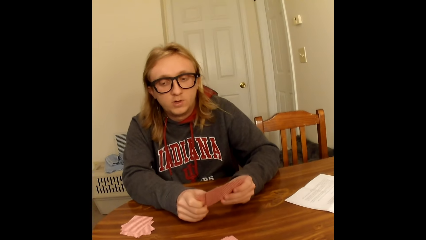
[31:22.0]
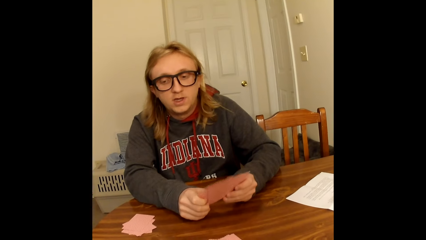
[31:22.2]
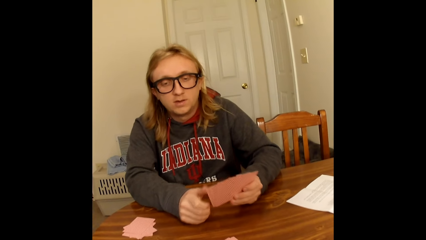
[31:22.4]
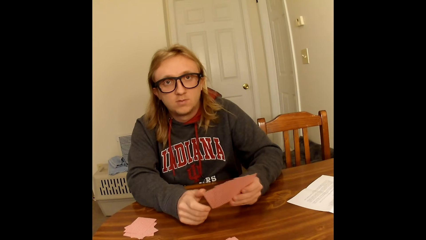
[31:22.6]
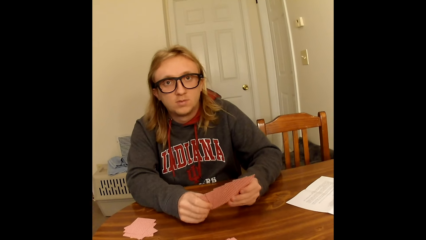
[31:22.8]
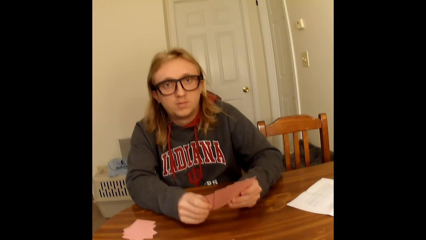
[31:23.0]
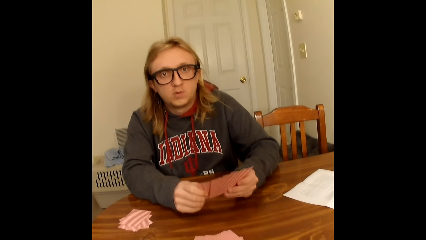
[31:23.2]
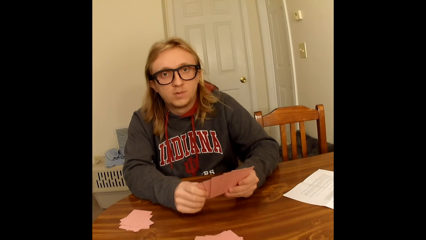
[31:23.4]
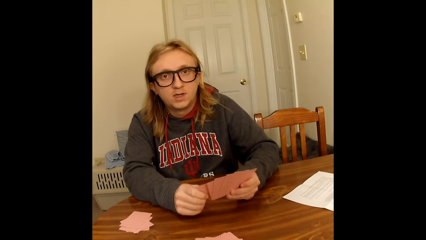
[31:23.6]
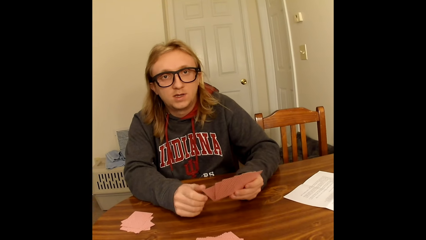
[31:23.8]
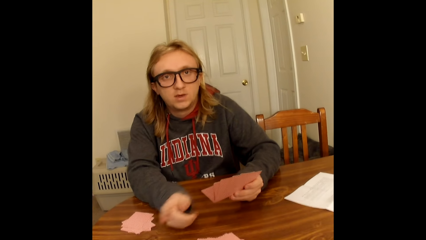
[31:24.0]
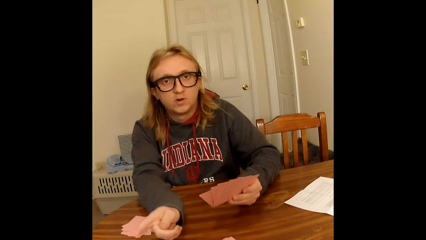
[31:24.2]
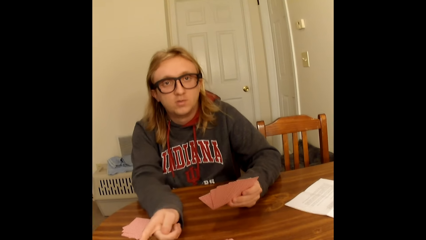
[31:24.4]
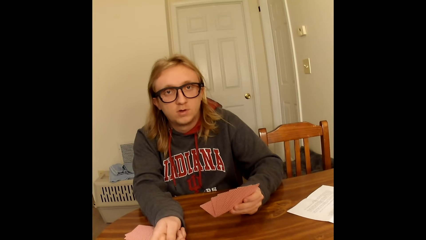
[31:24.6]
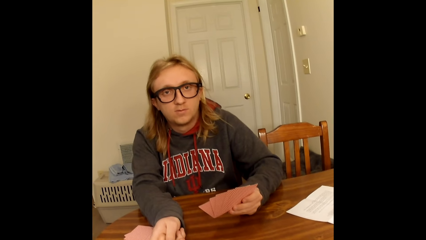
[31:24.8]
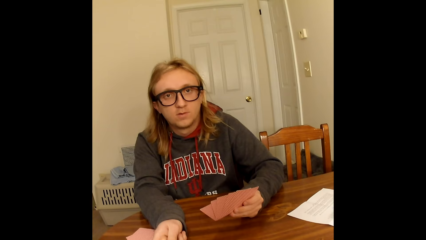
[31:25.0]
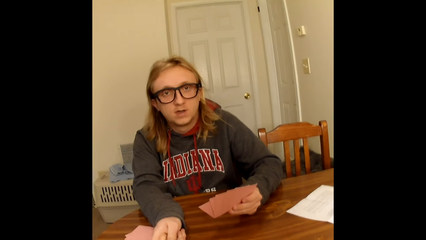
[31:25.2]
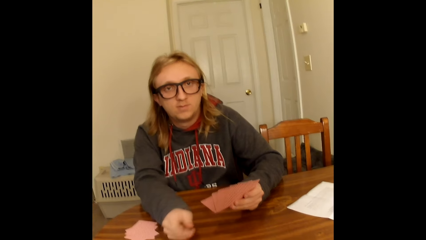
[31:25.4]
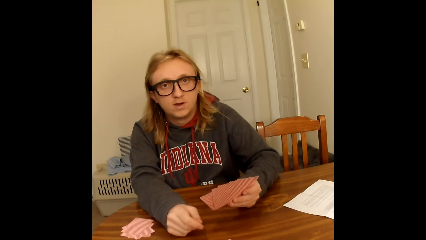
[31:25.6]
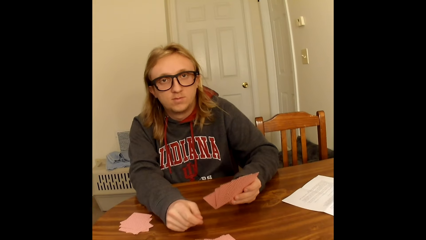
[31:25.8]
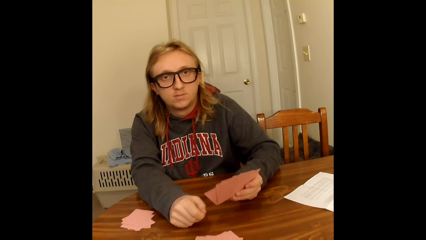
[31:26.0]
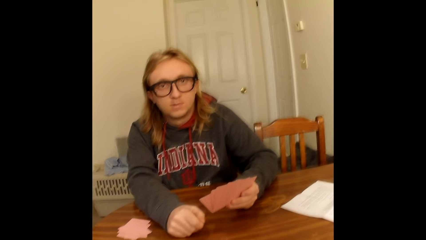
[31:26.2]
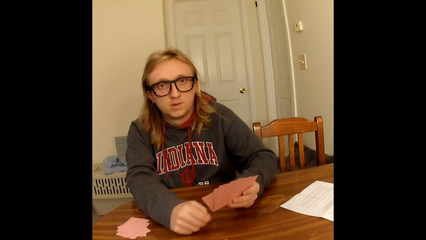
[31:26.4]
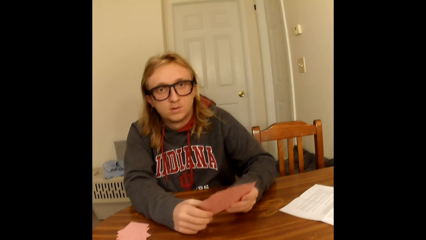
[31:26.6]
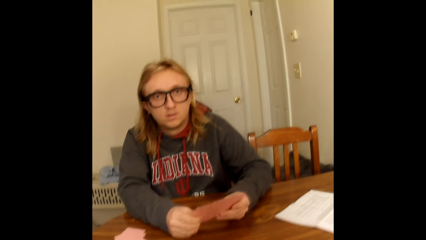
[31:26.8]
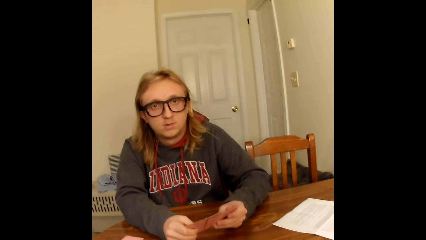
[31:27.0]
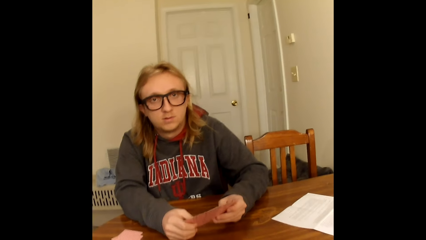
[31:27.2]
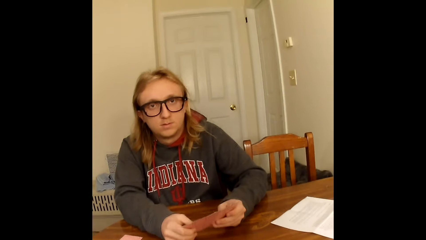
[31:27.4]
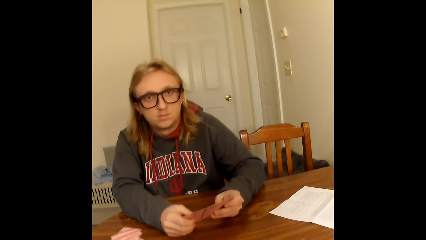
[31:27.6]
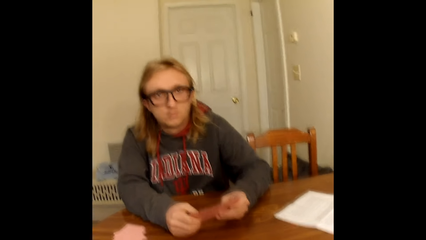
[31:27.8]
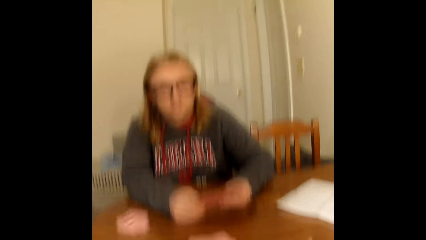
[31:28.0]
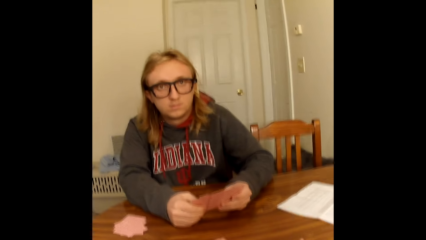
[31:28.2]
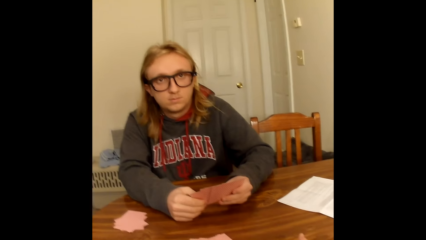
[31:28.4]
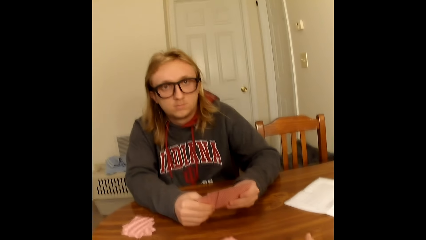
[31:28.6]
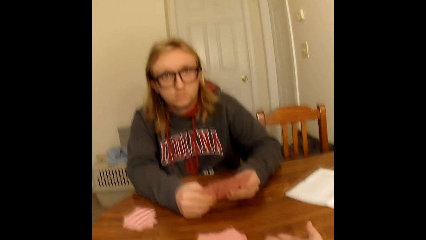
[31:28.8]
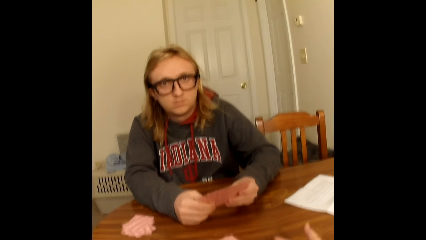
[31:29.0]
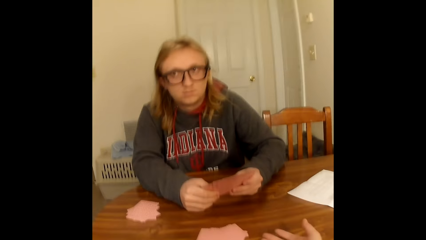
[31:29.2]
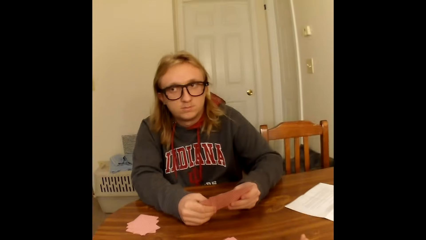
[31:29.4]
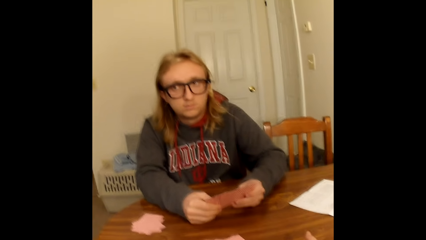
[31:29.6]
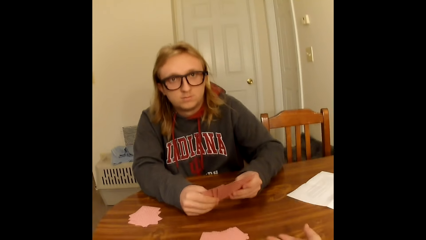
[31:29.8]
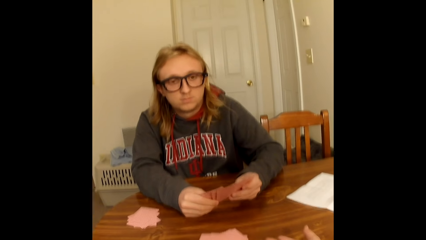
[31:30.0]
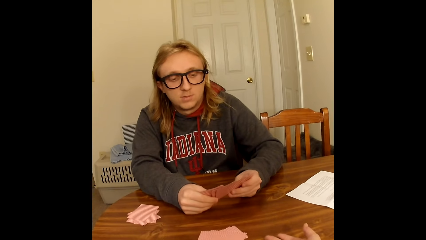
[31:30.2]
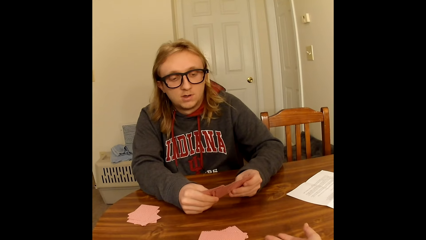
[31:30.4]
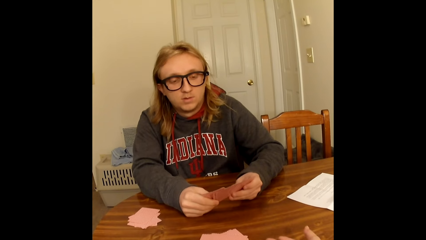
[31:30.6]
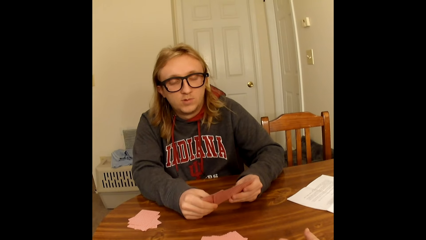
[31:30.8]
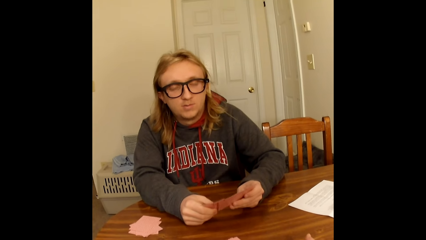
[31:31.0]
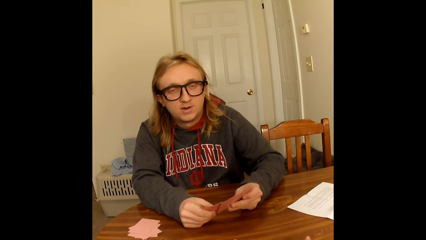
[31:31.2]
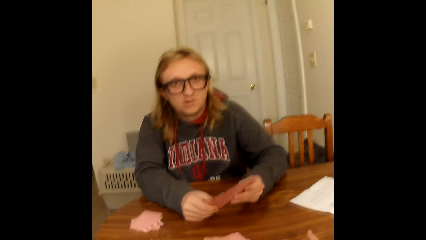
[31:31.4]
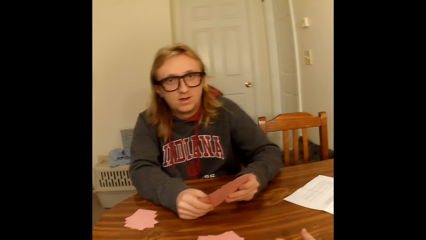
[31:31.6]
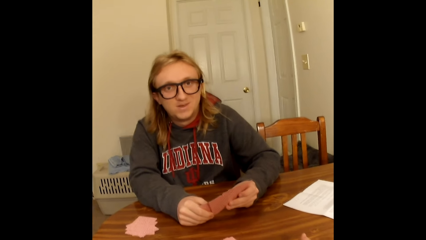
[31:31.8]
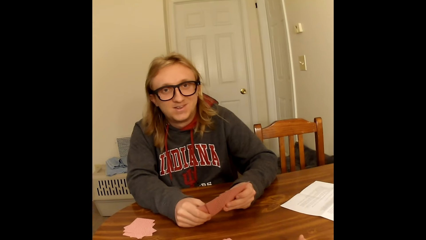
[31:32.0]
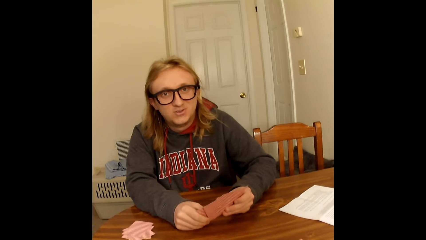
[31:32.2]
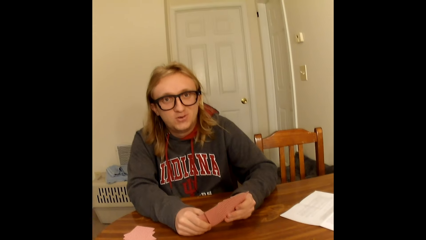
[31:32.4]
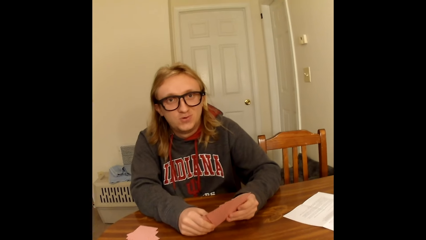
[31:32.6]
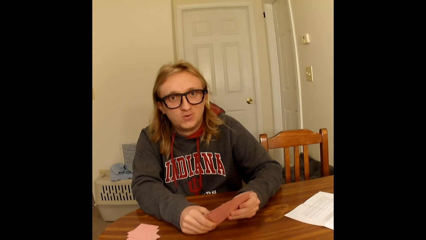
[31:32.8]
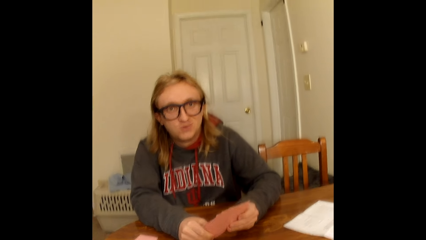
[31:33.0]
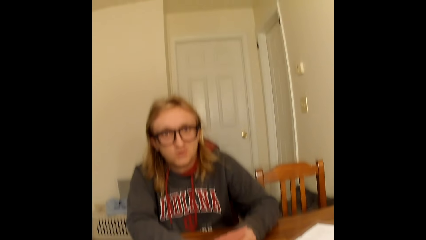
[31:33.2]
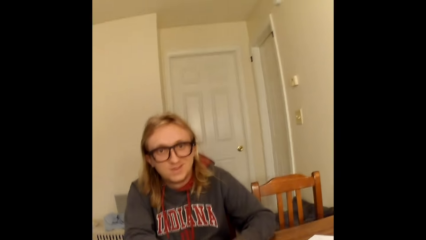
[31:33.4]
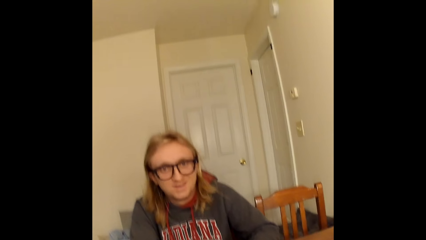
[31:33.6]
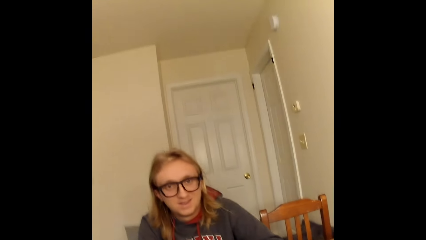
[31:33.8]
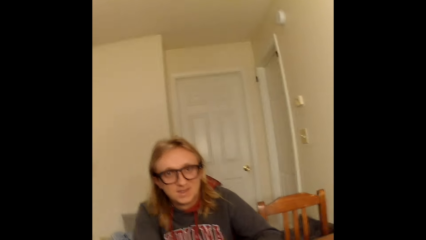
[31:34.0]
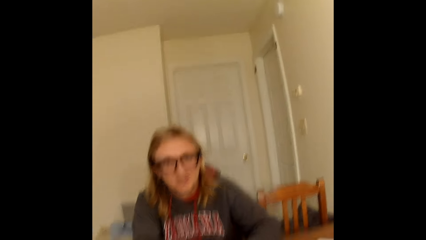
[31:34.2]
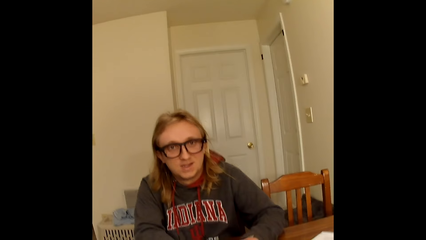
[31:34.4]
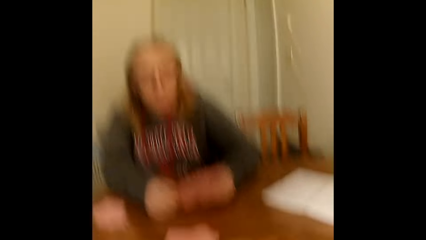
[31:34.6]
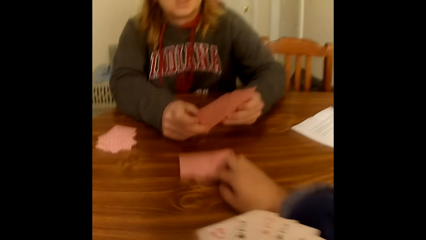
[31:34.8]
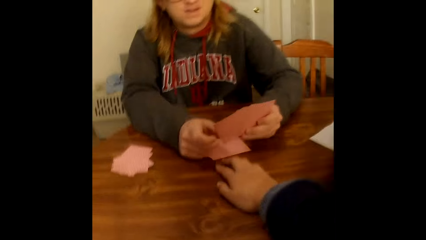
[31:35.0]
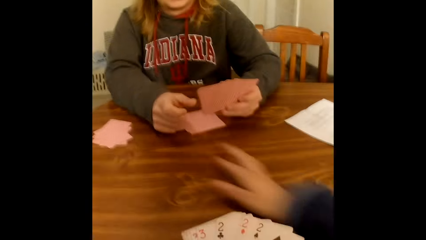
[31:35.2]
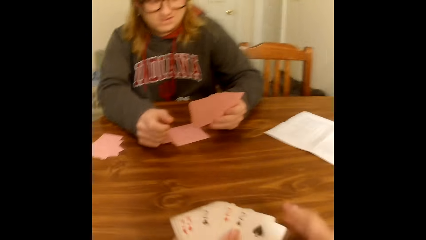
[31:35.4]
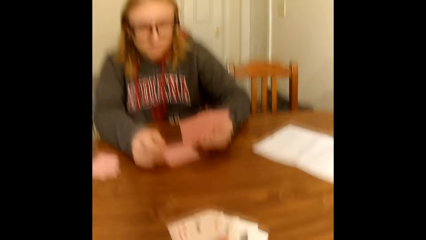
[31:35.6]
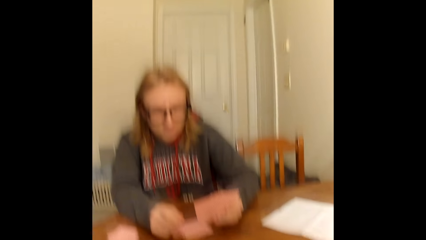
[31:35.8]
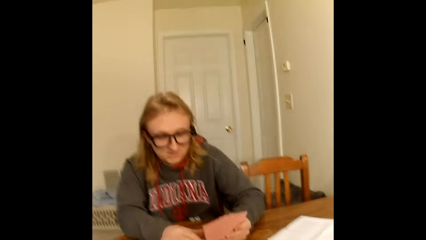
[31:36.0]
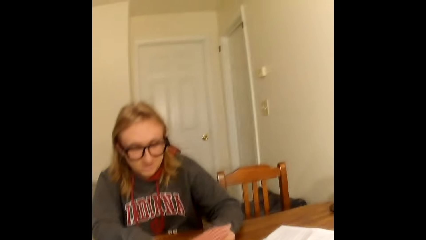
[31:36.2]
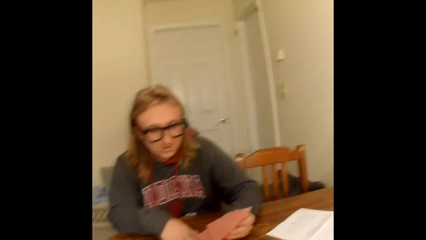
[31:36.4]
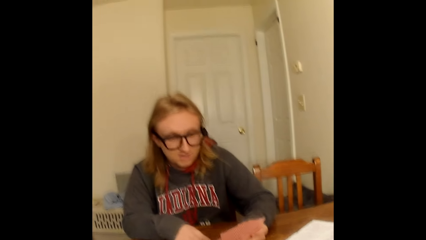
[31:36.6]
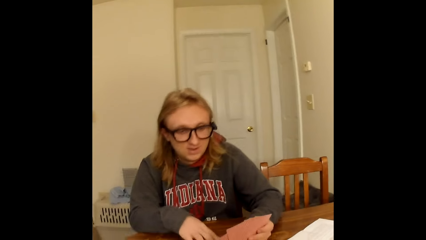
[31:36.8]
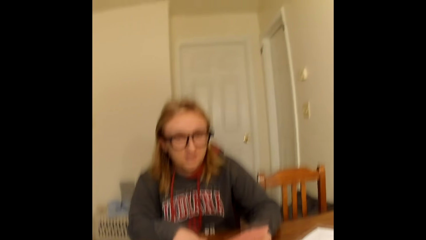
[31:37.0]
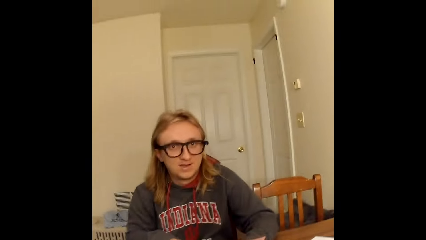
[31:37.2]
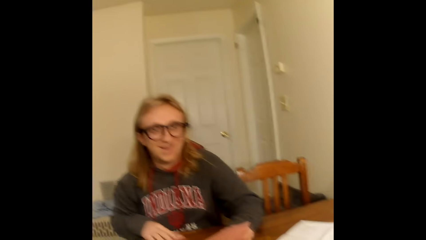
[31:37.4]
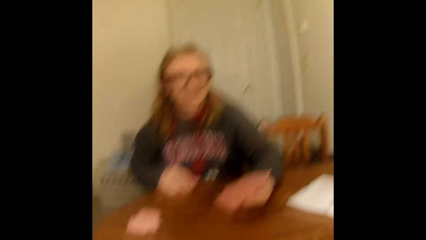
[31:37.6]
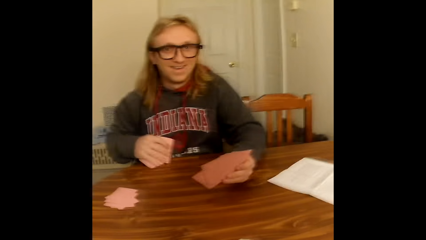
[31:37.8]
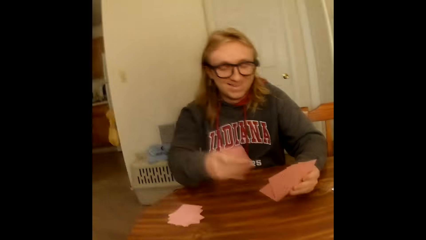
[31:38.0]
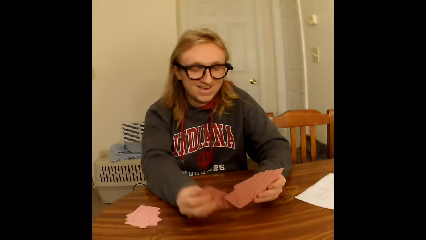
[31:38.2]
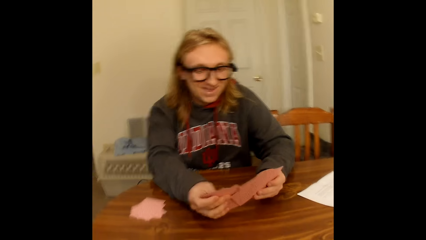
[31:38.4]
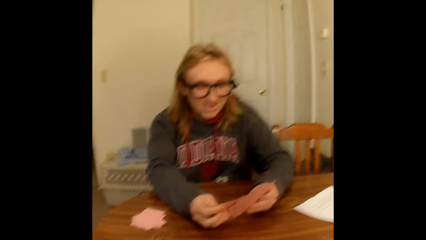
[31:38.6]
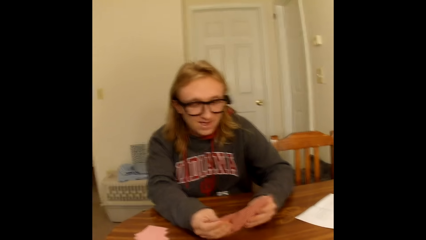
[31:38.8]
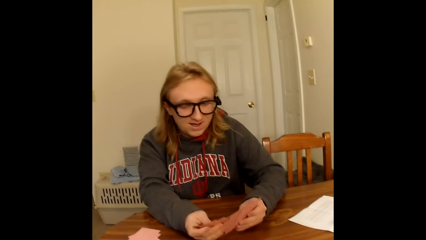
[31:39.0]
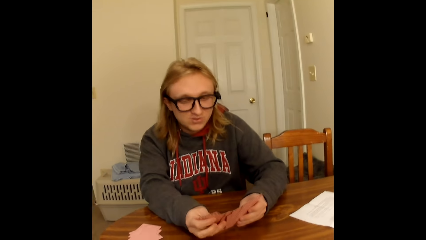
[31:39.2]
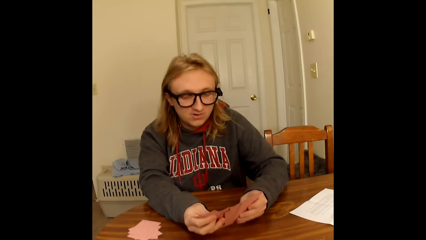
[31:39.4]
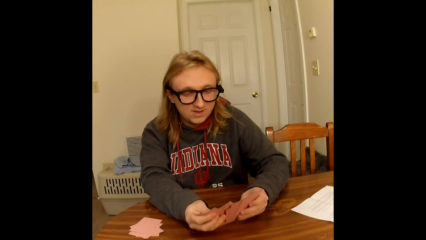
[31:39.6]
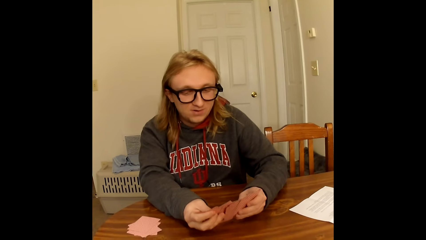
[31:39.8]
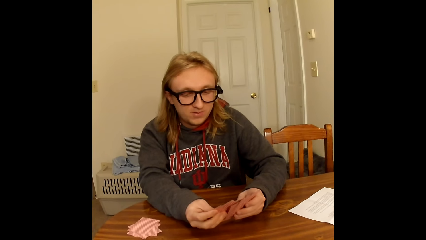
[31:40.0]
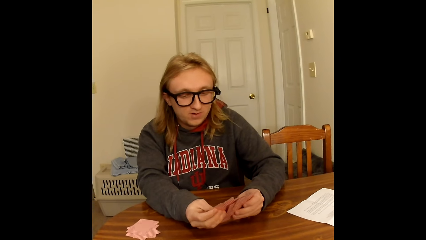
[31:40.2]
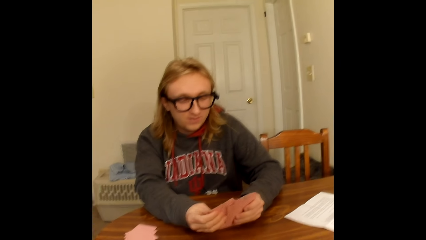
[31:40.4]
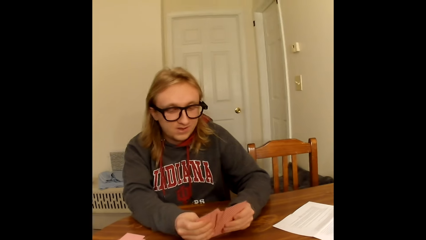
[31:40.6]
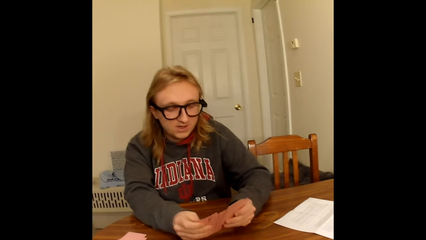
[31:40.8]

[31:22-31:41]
A man removes his right hand from the playing cards in his hands. The man holds the playing cards face up to him on the table with both hands. The man removes his right hand from the playing cards in his hands, points at the cards, and touches the table with his right hand. The man holds the playing cards face up to him on the table with both hands. The camera wearer moves the hand on the table. The man arranges the cards. The camera wearer shifts a face down playing card on the table to the man with her right hand. The man holds the playing cards face up to him on the table with his left hand. The camera wearer holds the playing cards face up to her on the table with both hands. The man takes the playing card from the table with his right hand. The man tucks the playing card into the playing cards in his left hand with his right hand. The man holds the cards.
